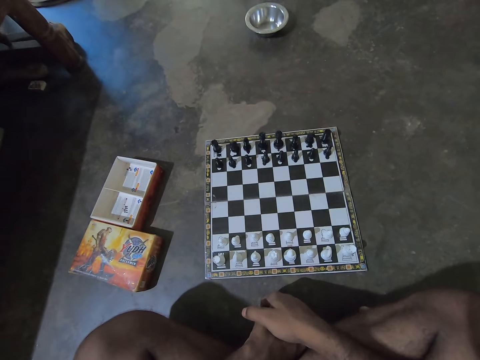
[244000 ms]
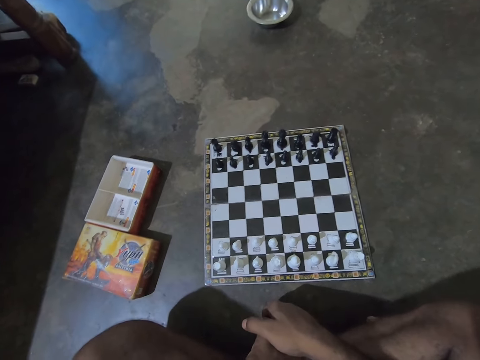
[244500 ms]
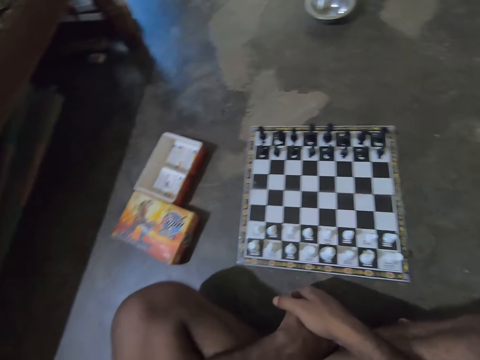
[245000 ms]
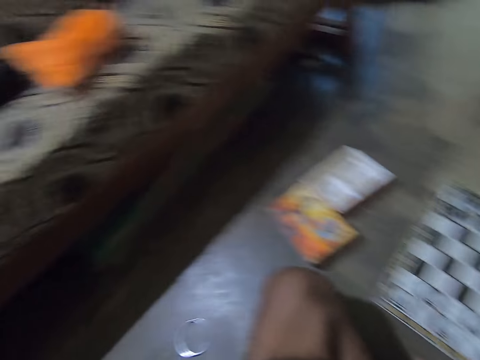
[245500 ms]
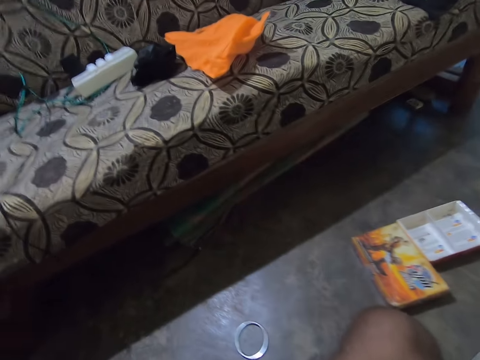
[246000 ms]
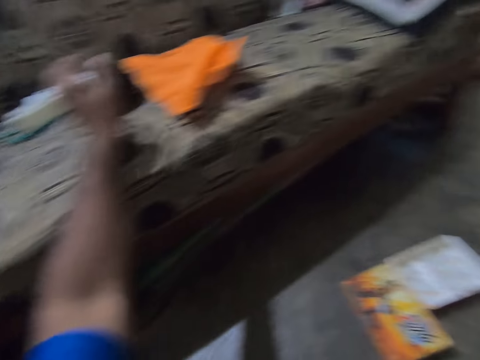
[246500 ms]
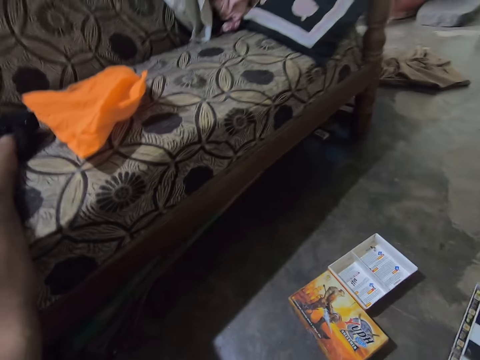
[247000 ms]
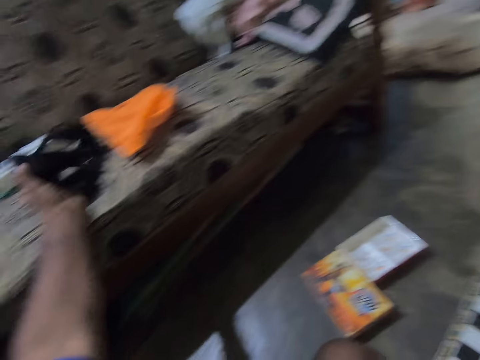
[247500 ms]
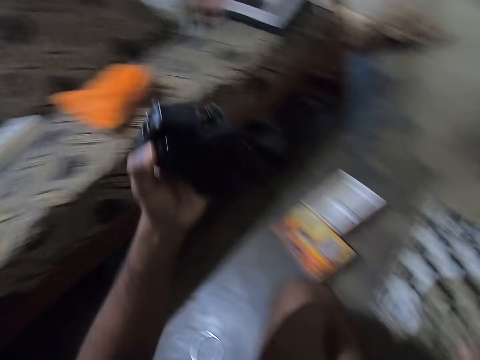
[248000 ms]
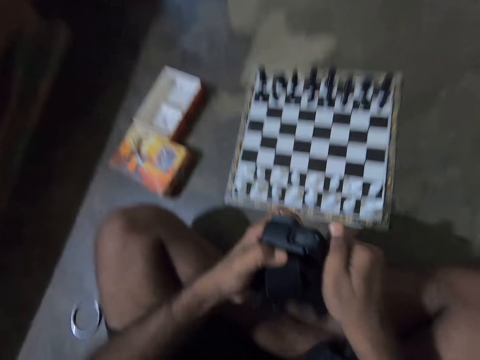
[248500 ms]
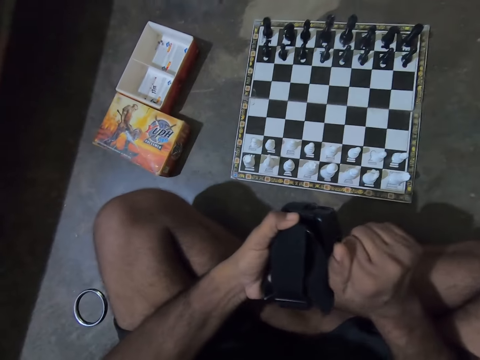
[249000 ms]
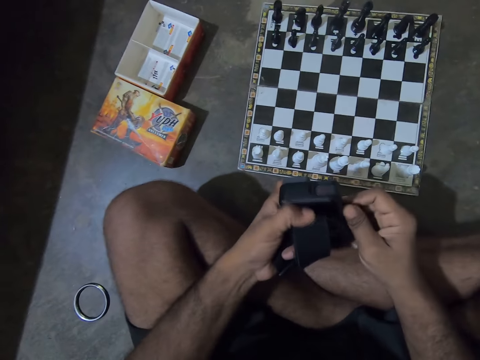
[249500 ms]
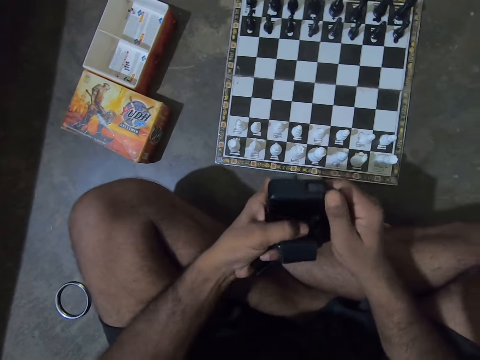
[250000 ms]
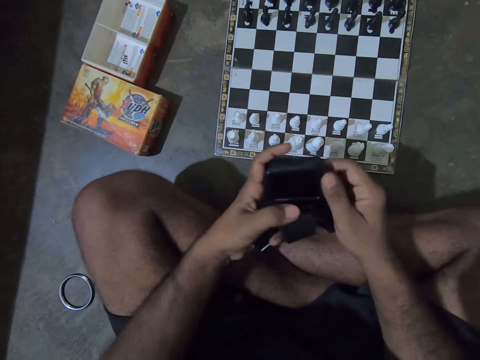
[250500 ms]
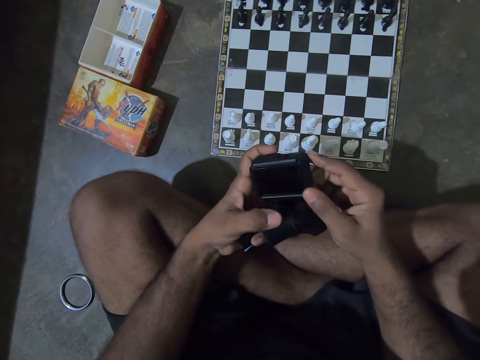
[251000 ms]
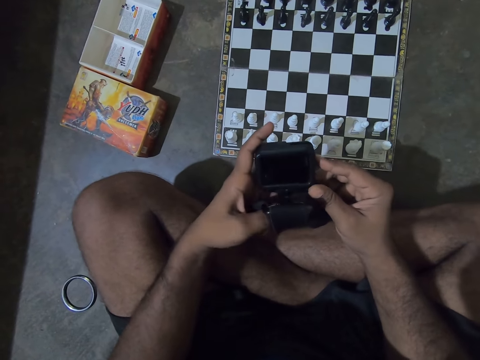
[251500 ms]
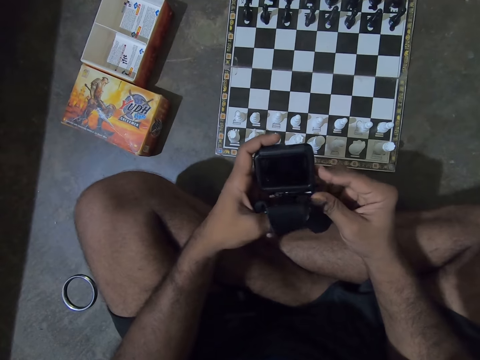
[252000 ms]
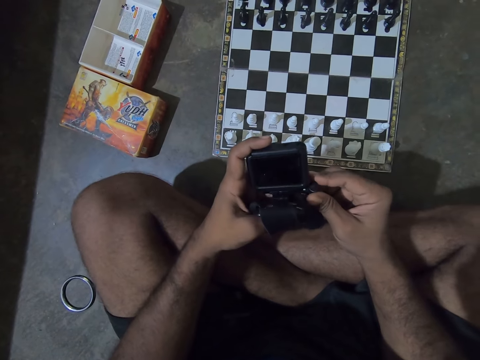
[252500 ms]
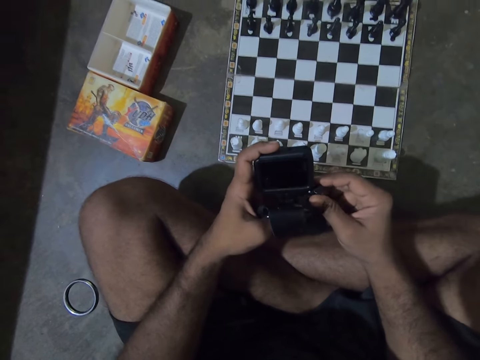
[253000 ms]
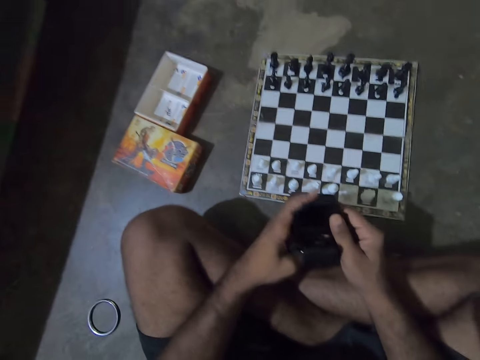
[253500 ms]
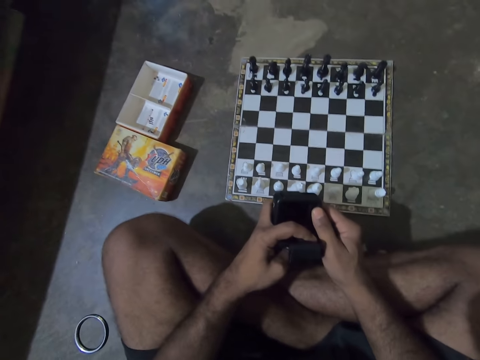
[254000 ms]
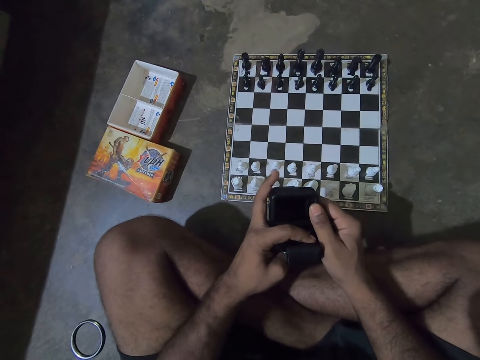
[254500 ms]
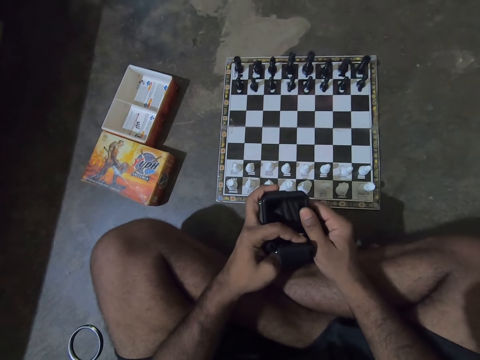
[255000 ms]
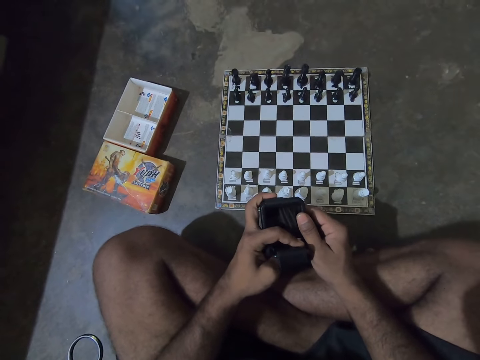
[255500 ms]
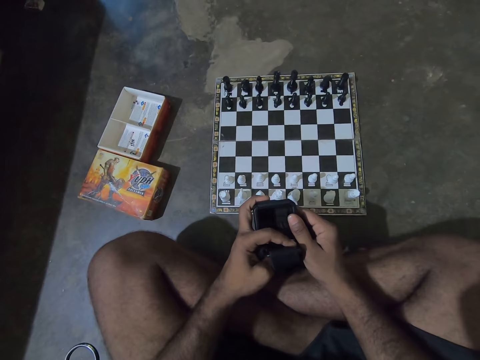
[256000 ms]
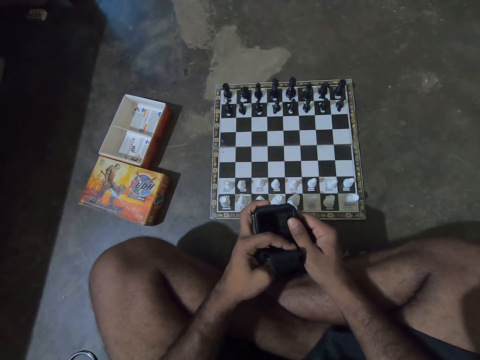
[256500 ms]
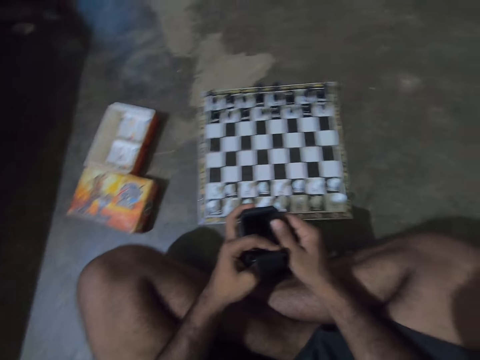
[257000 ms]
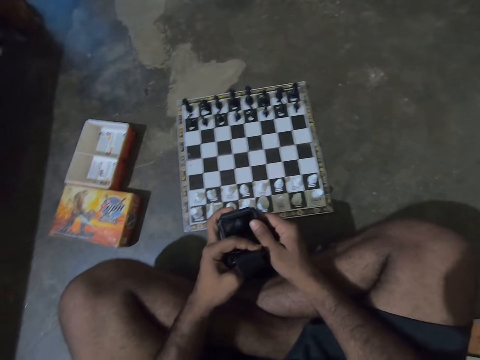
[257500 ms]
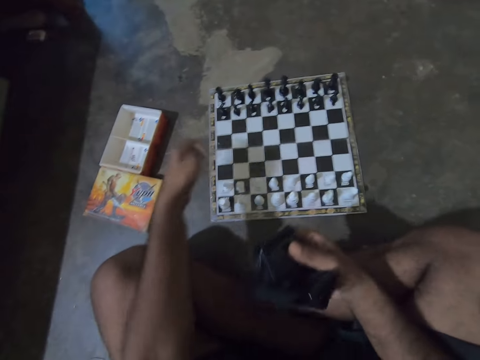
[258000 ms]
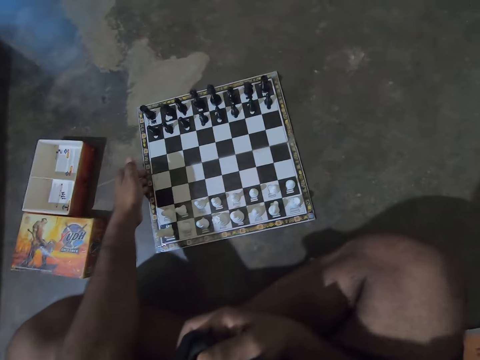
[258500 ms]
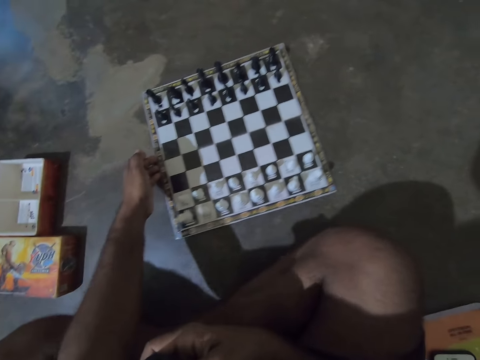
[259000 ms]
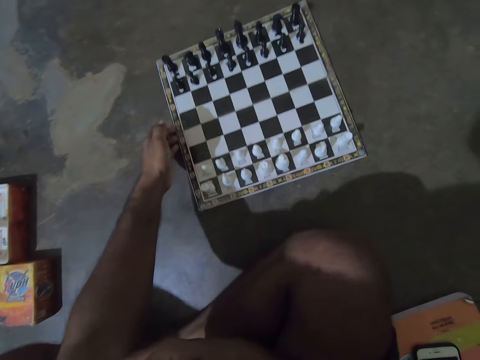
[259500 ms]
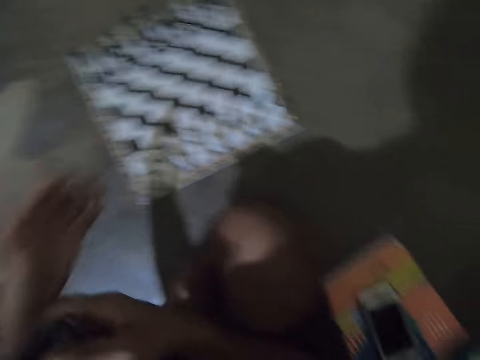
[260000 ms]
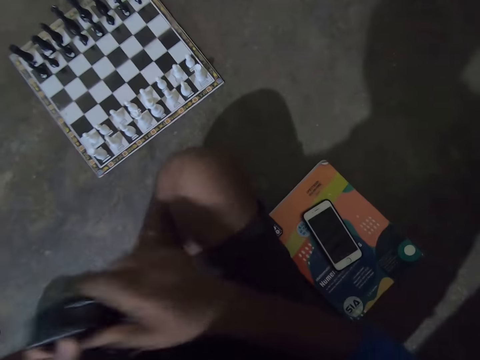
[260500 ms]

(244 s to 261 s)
The camera wearer looks around a room. He picks up a digital camera from the sofa with his left hand. He operates the digital camera with both hands. He adjusts the camera with a hand. He holds the camera with hands. He moves the chessboard on the floor with his left hand.

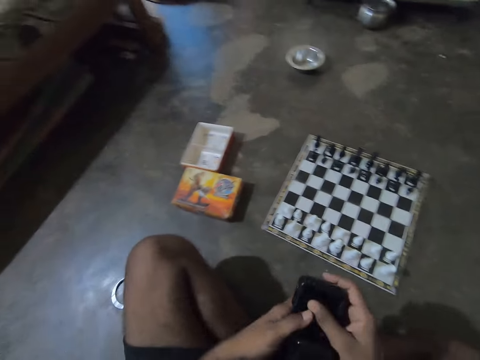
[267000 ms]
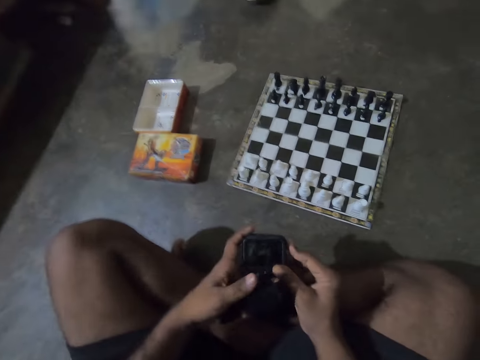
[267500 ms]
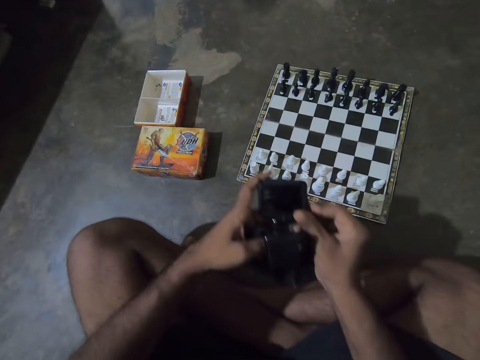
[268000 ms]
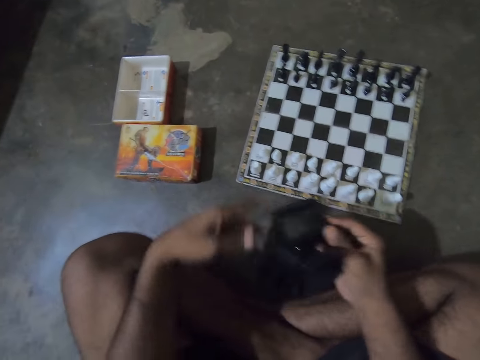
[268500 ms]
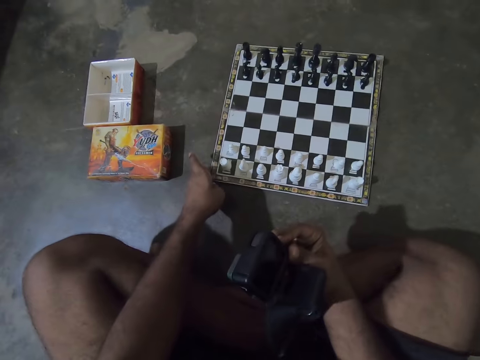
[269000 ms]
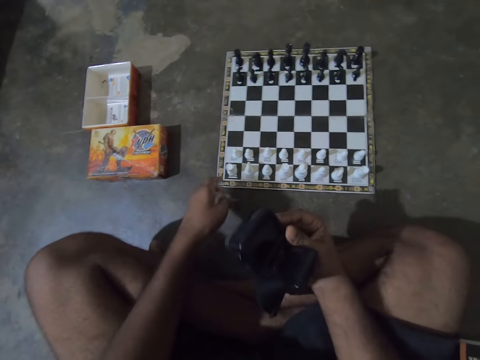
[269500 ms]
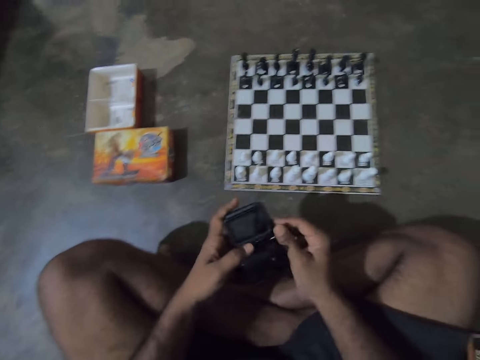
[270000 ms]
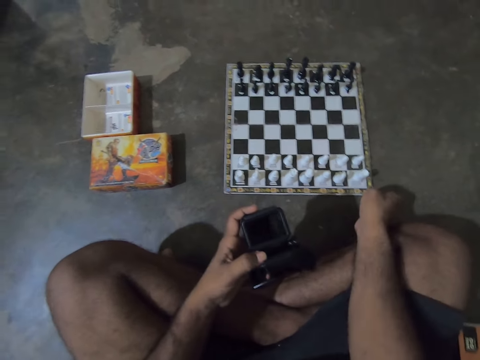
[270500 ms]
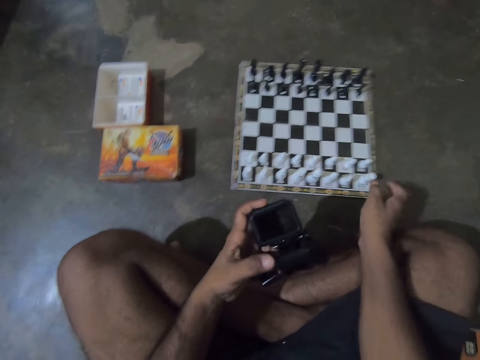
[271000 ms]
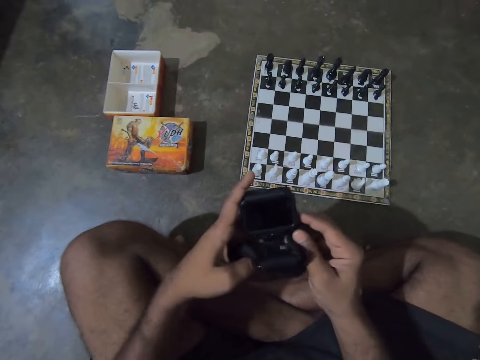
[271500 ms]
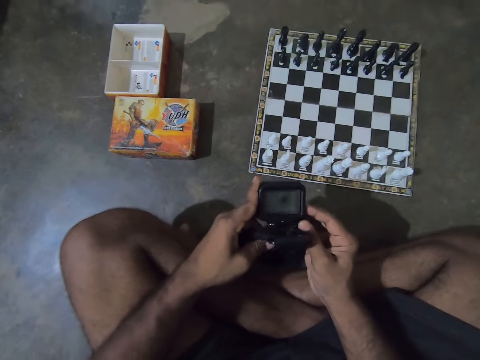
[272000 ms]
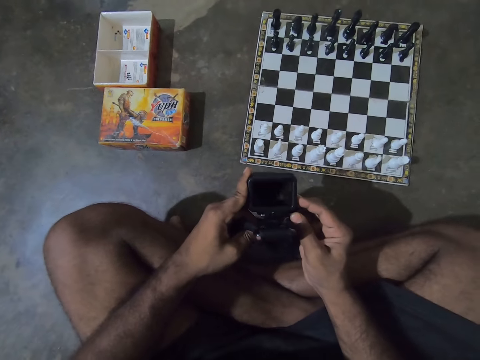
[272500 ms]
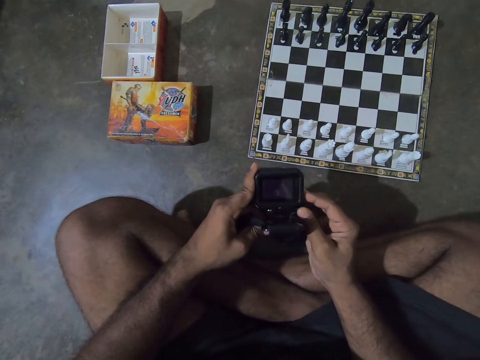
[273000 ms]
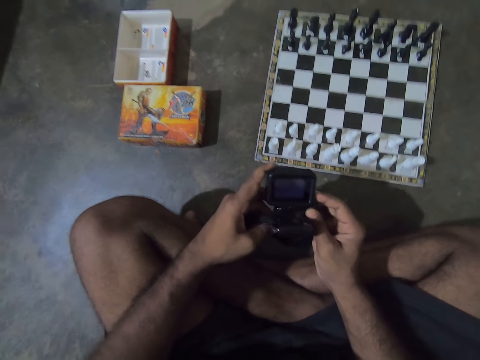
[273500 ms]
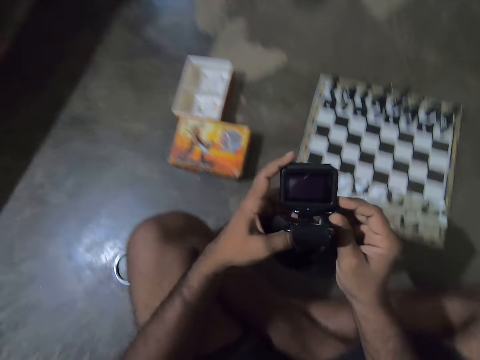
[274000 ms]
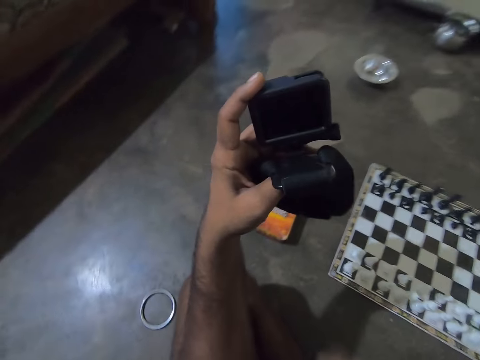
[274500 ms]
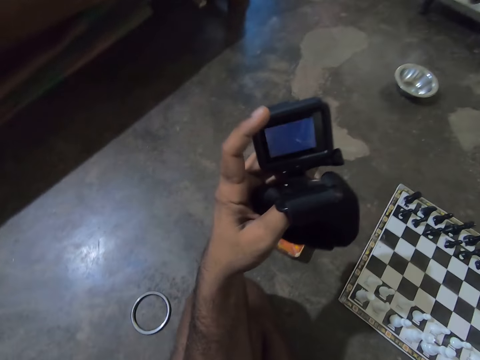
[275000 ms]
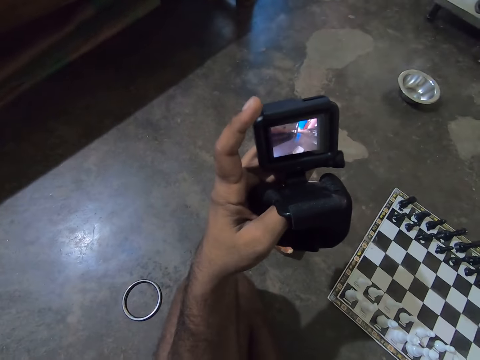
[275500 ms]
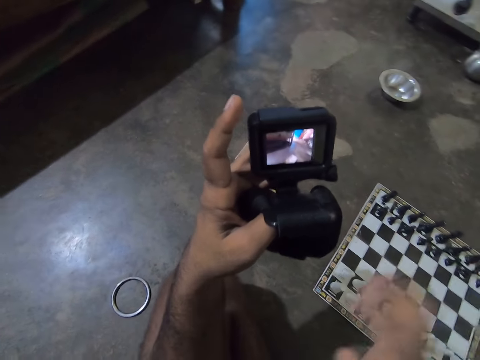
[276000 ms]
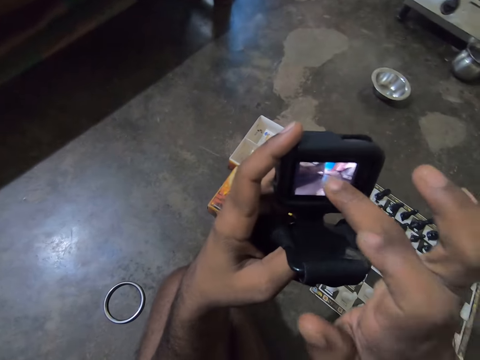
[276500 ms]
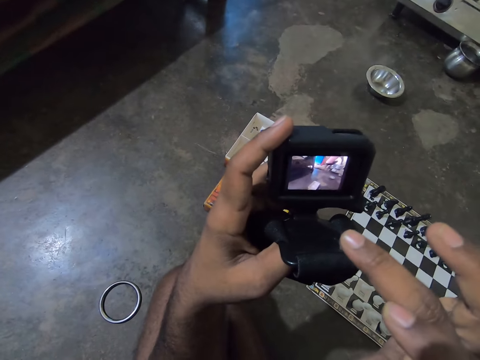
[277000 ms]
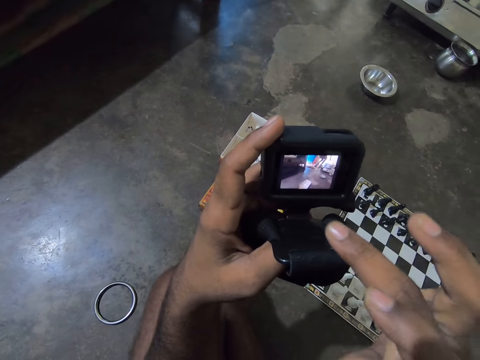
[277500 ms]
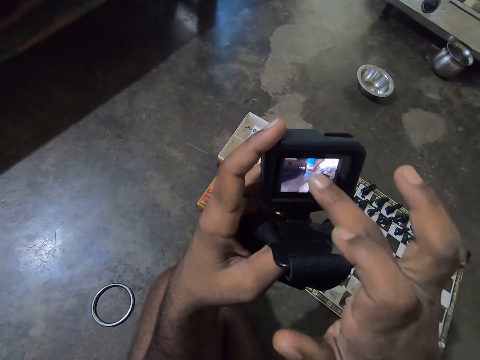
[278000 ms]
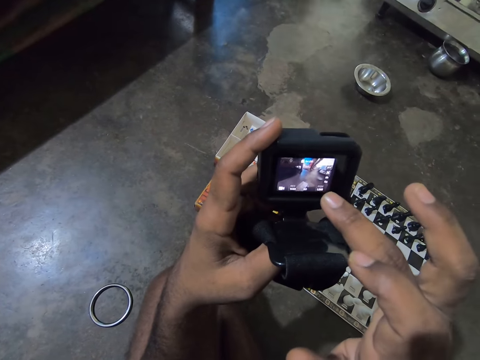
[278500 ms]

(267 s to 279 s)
The camera wearer holds a camera with hands. He moves the chessboard on the floor with his left hand. He transfers the digital camera to his left hand. He moves the chessboard with his right hand. He operates the digital camera with both hands. He adjusts the camera with hands. He holds up the camera with a hand. He operates the camera with a hand.
